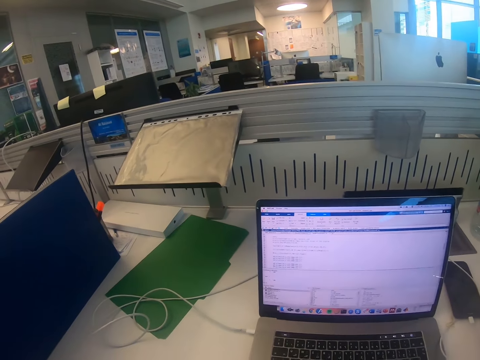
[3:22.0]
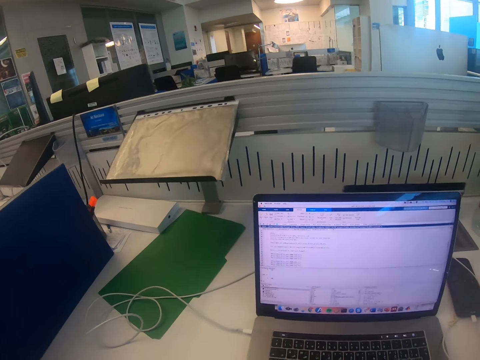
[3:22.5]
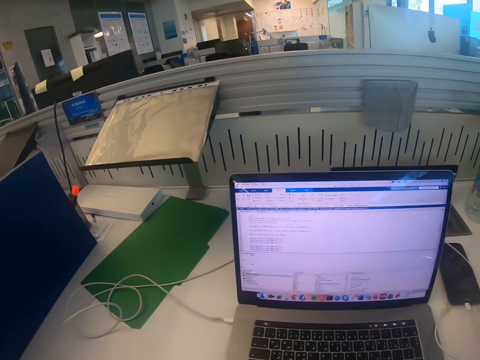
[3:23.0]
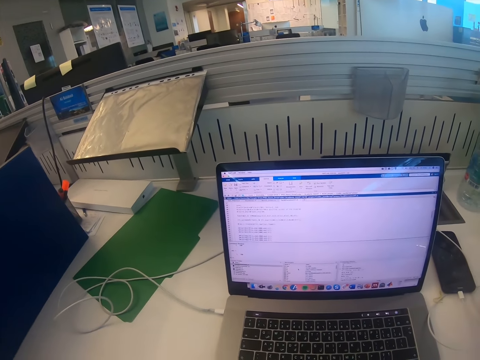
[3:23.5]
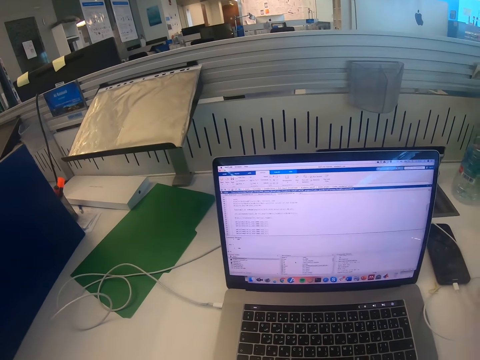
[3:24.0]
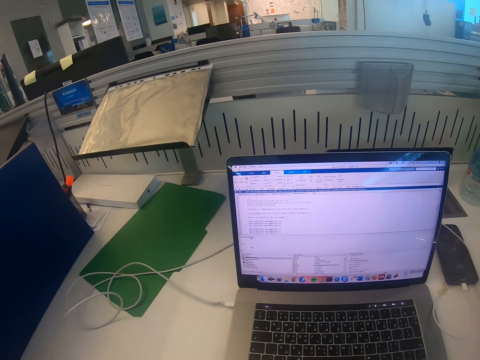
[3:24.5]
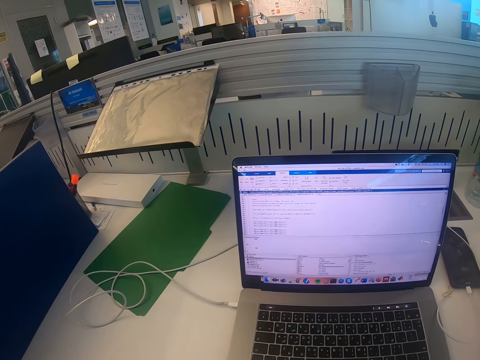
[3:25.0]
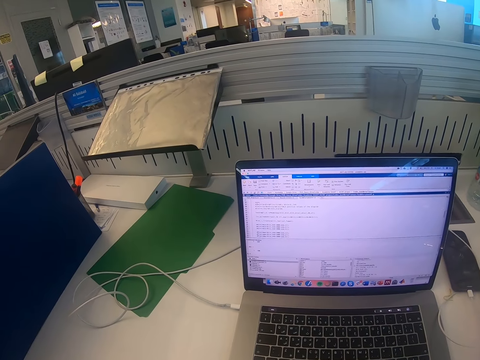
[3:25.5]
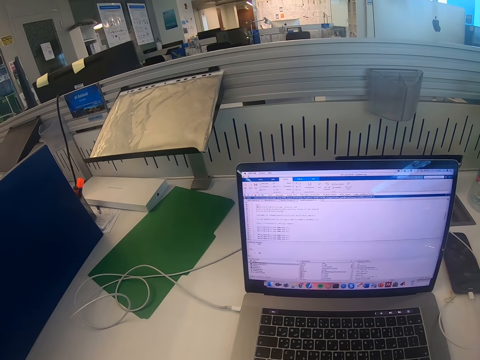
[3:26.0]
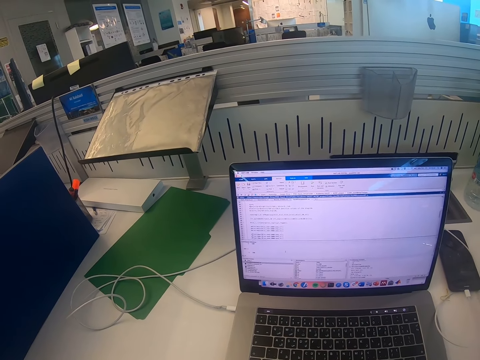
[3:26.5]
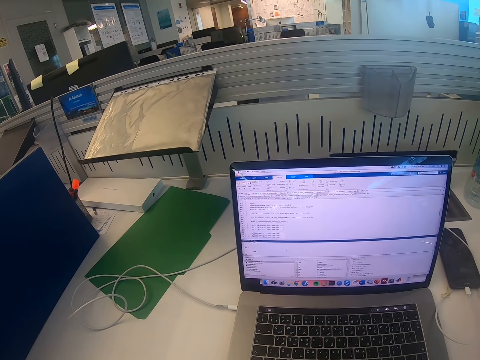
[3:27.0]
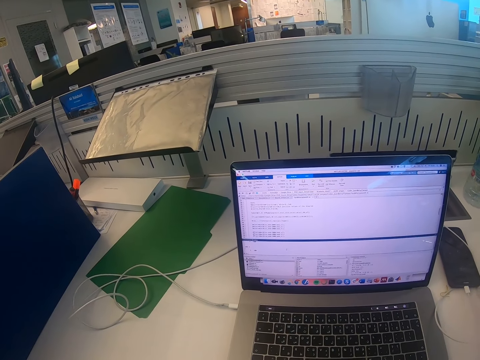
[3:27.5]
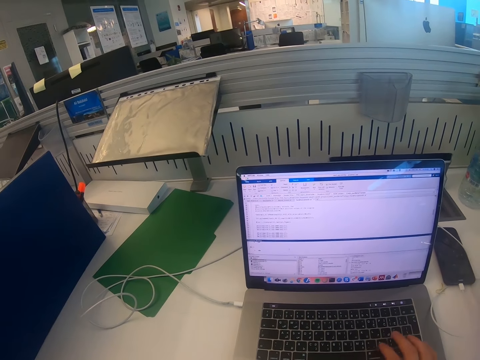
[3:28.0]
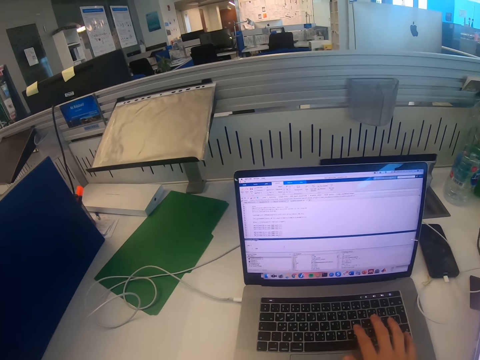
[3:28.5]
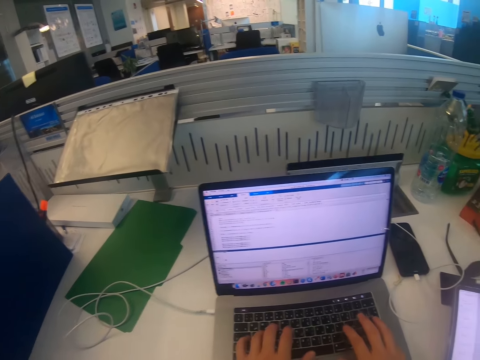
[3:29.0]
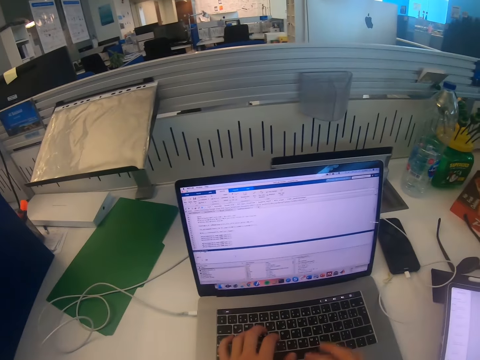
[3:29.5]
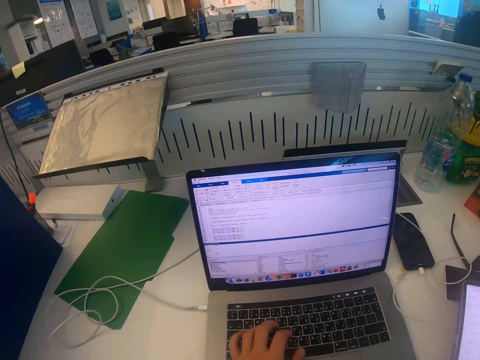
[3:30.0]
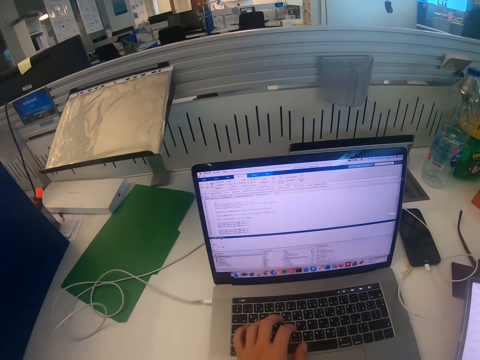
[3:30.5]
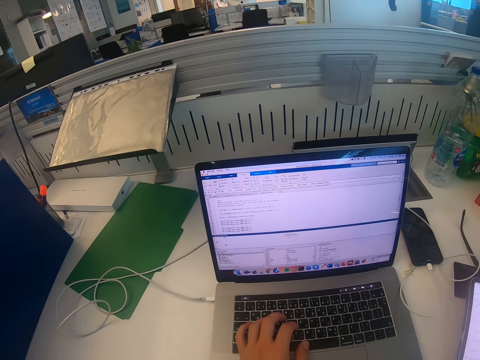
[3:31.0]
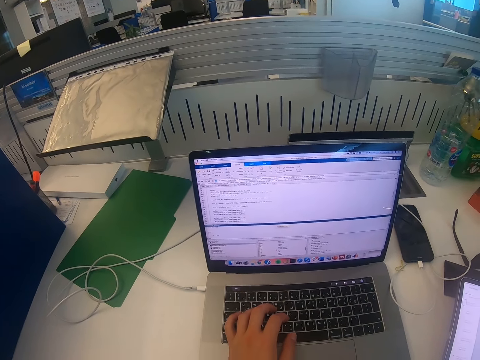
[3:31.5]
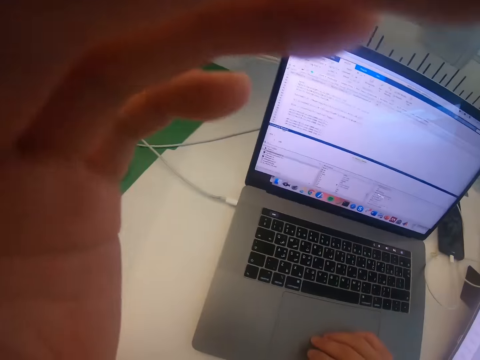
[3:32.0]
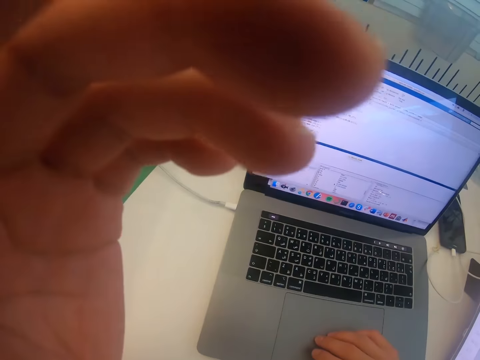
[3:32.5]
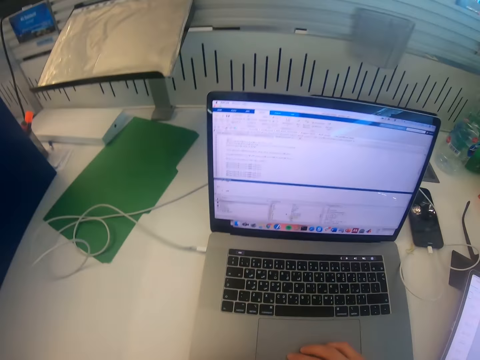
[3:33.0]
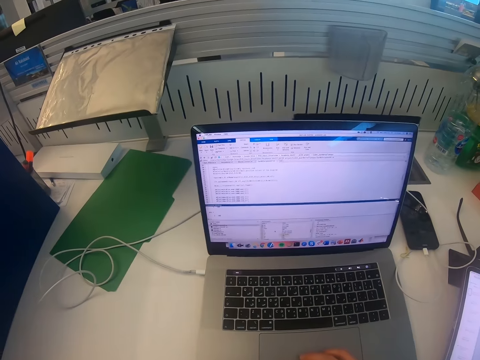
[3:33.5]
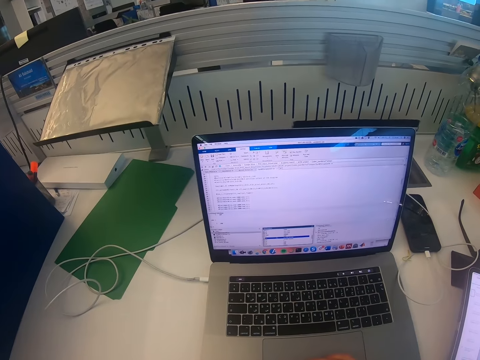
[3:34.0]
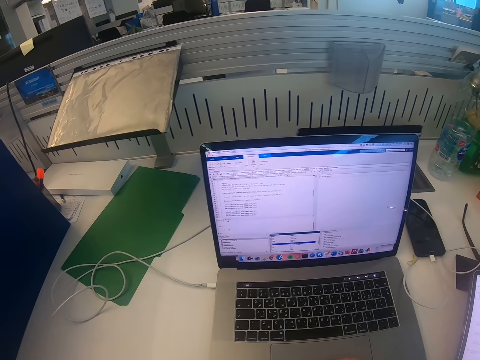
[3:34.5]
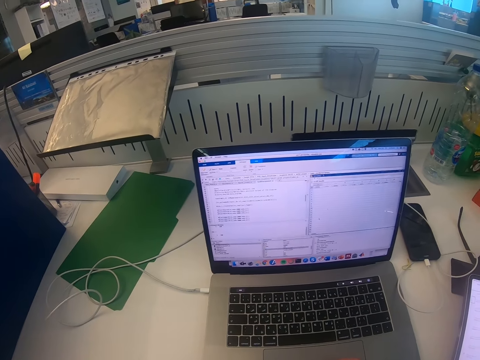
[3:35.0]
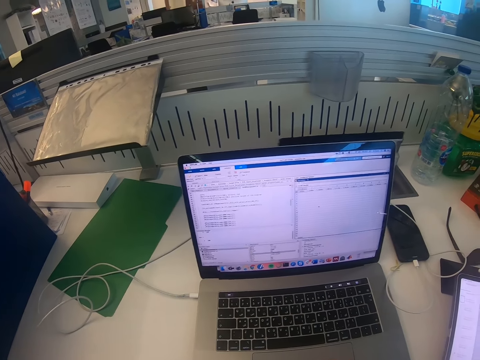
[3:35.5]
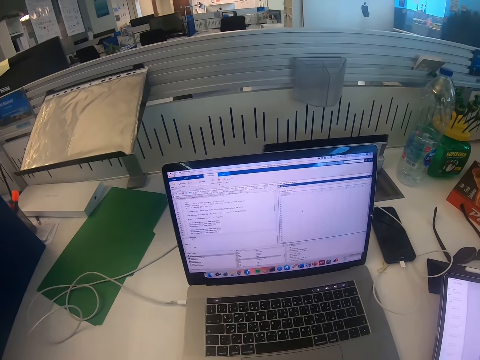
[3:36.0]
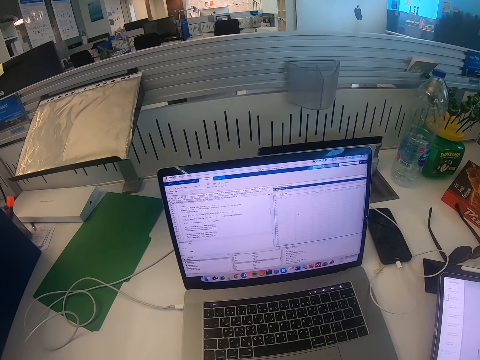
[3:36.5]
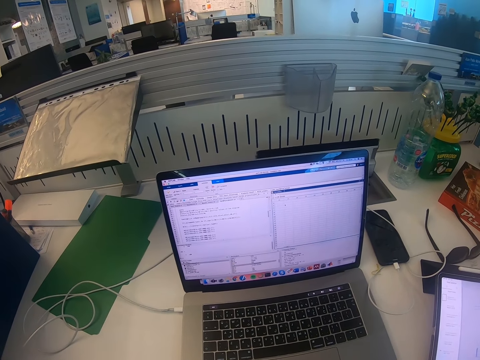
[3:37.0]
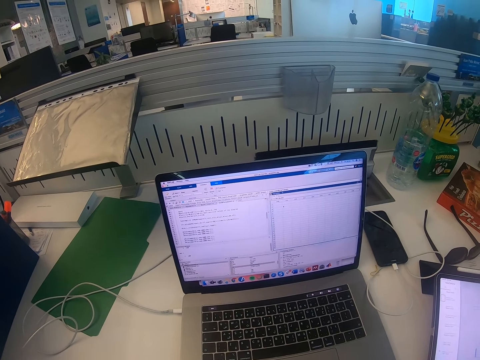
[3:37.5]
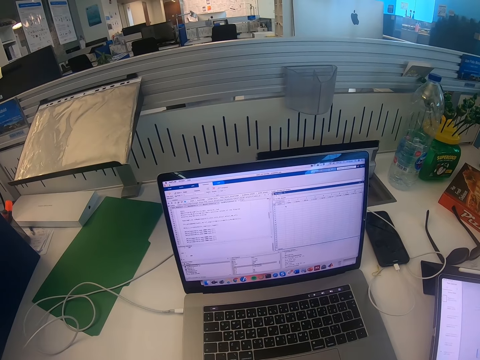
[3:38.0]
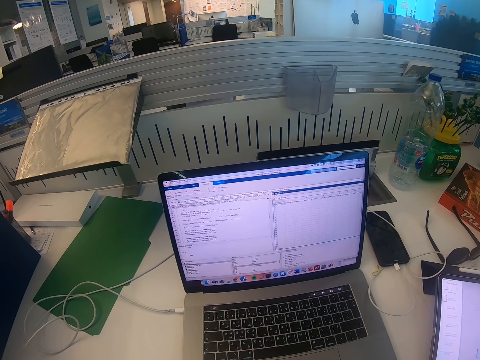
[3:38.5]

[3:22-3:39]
The camera wearer types on the laptop. They adjust the camera. They operate the laptop.

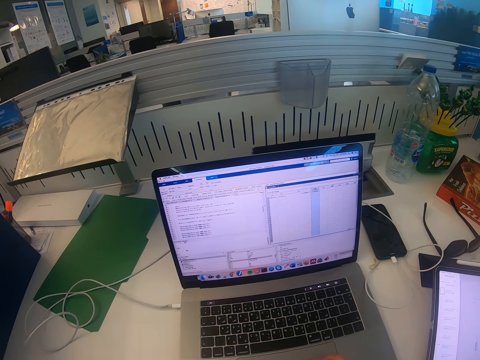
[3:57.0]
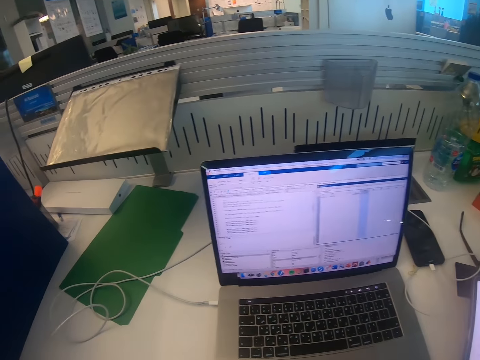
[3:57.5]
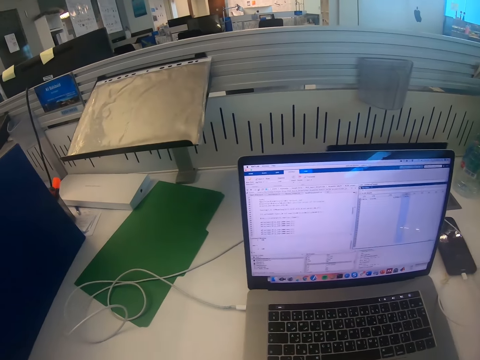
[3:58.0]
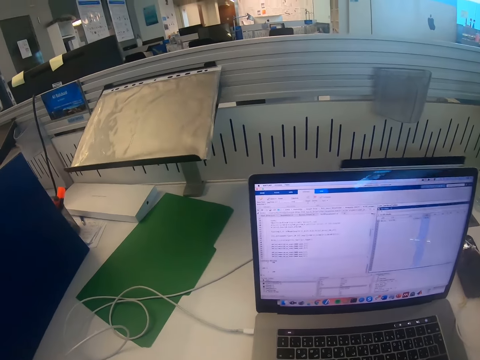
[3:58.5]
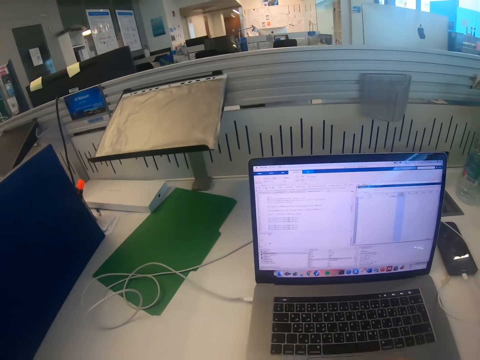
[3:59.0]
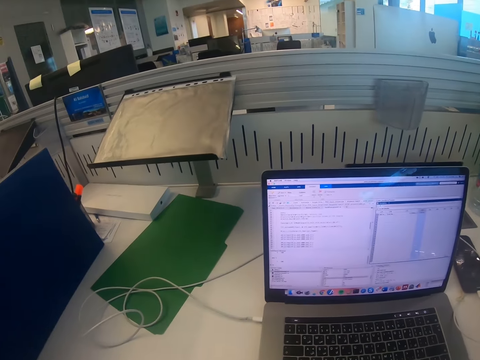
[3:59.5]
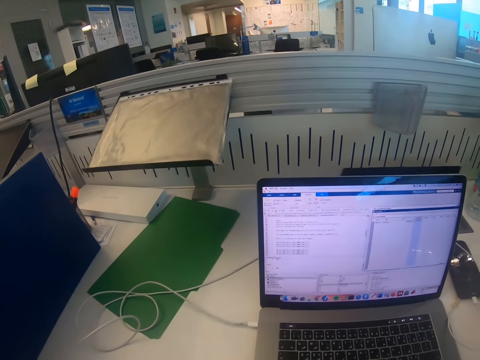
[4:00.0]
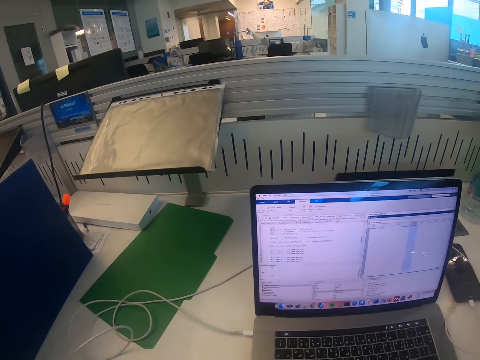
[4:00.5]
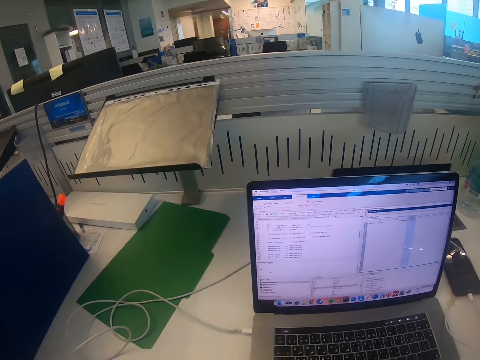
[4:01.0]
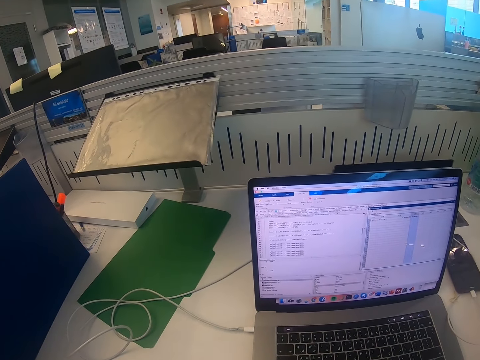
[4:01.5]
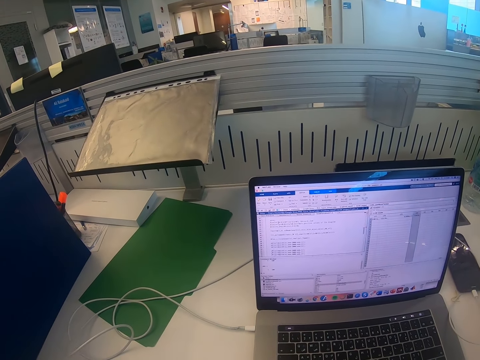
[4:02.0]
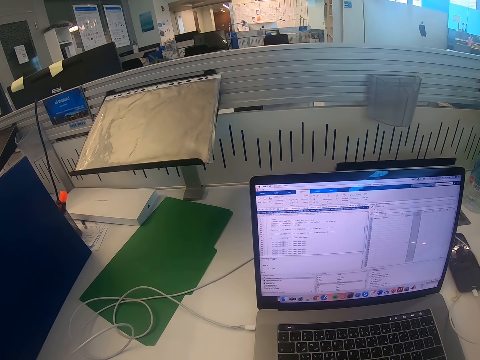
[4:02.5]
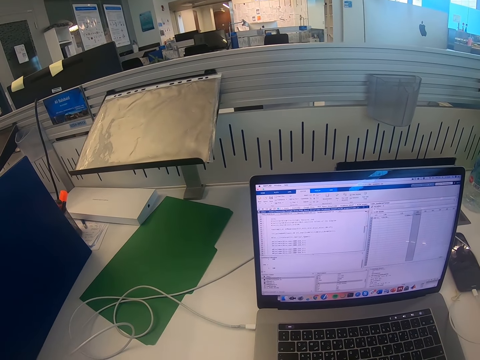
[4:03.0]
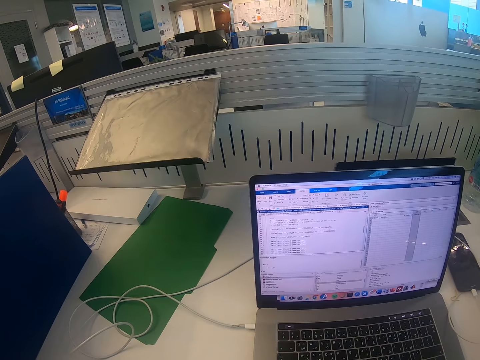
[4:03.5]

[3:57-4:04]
The camera wearer looks at the laptop.
